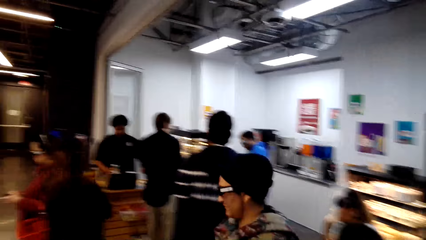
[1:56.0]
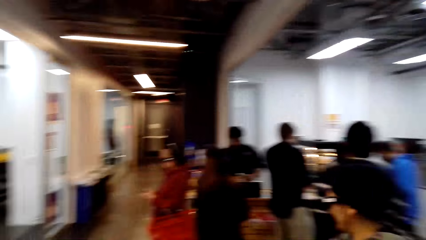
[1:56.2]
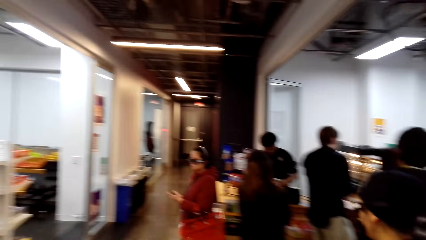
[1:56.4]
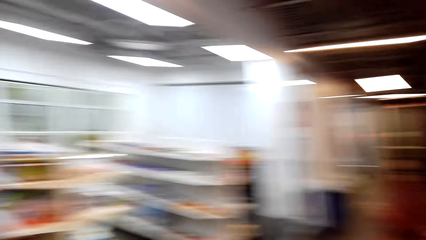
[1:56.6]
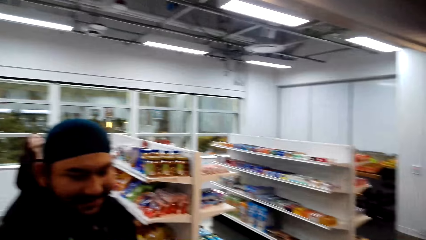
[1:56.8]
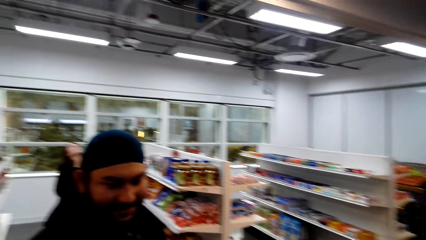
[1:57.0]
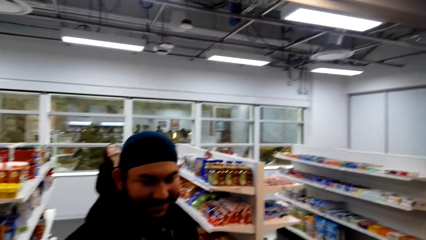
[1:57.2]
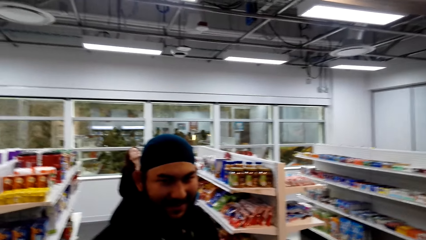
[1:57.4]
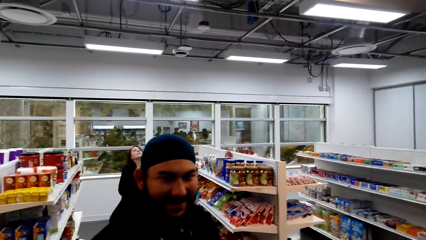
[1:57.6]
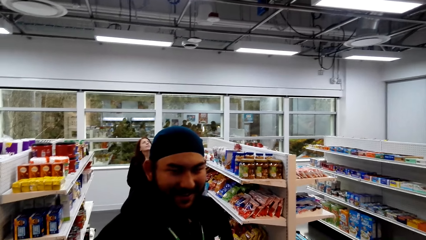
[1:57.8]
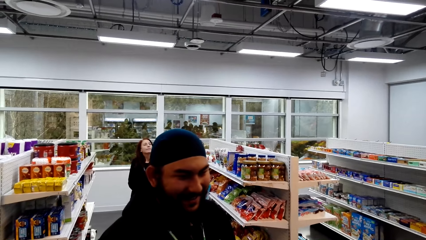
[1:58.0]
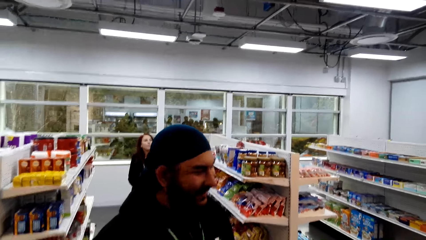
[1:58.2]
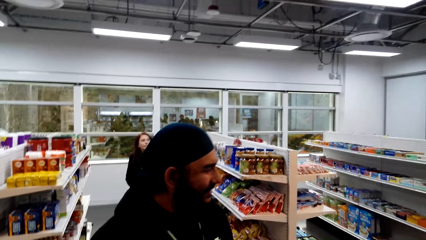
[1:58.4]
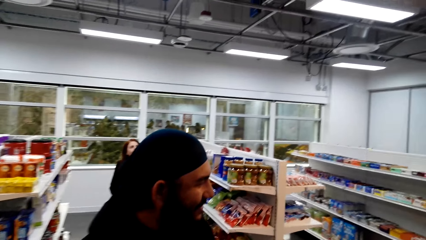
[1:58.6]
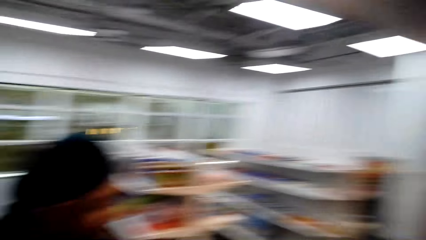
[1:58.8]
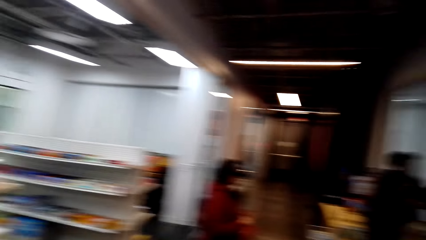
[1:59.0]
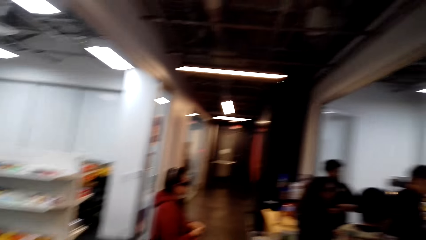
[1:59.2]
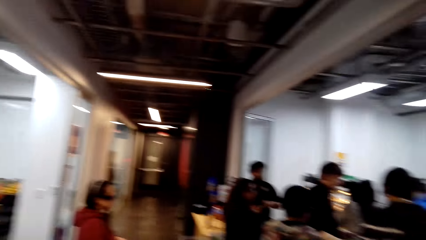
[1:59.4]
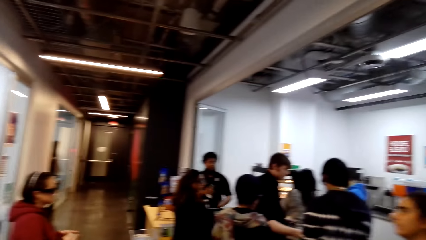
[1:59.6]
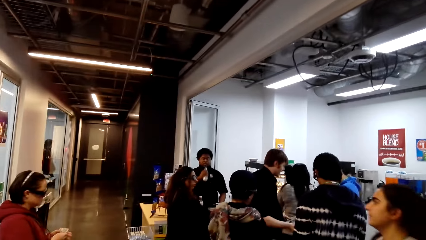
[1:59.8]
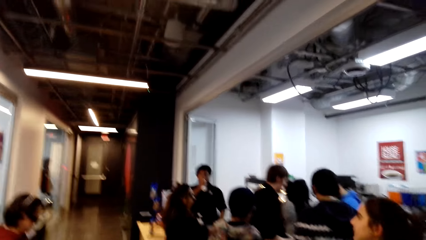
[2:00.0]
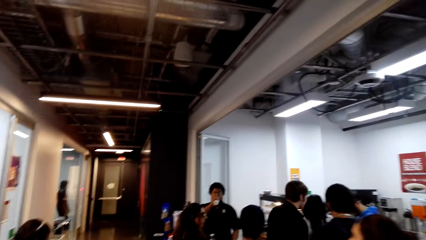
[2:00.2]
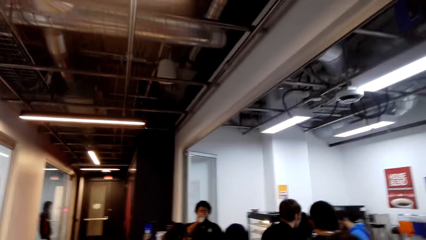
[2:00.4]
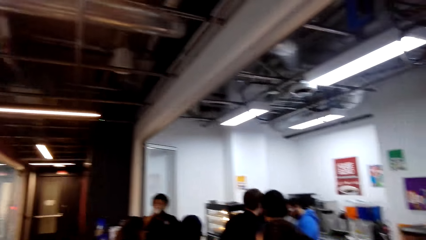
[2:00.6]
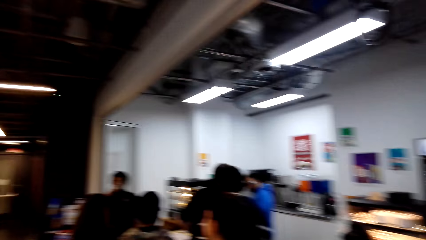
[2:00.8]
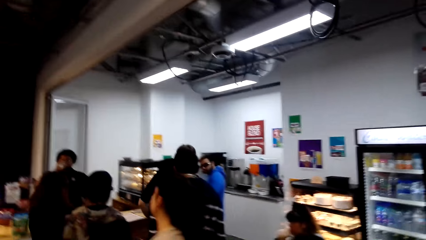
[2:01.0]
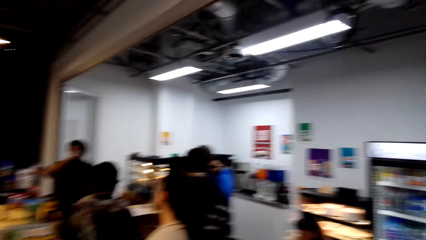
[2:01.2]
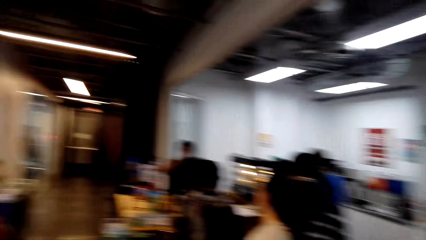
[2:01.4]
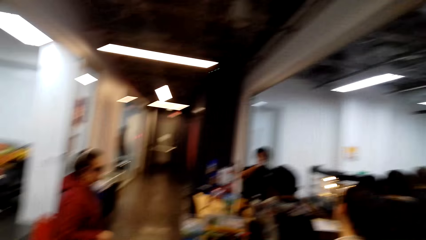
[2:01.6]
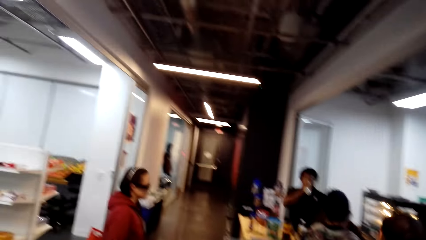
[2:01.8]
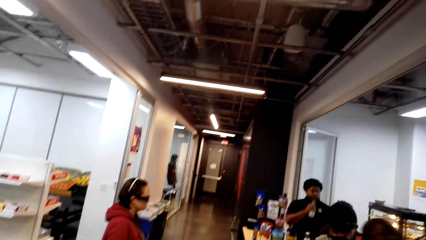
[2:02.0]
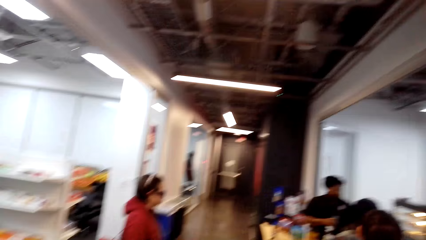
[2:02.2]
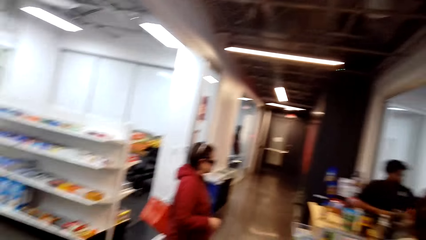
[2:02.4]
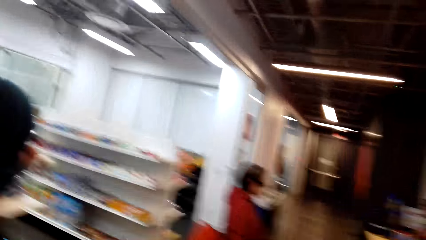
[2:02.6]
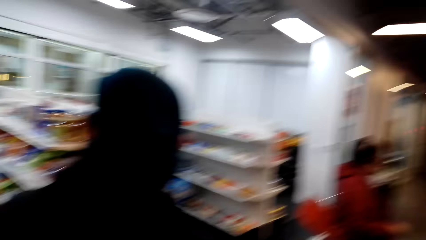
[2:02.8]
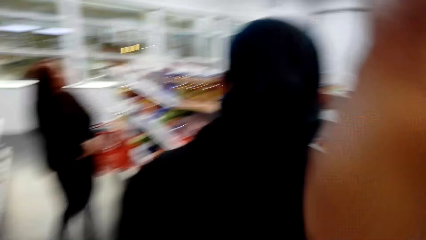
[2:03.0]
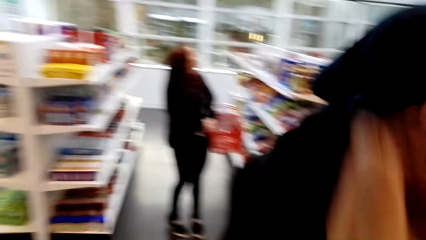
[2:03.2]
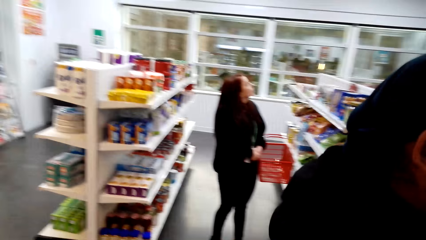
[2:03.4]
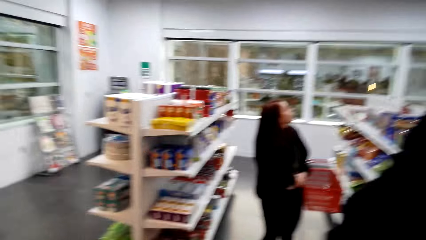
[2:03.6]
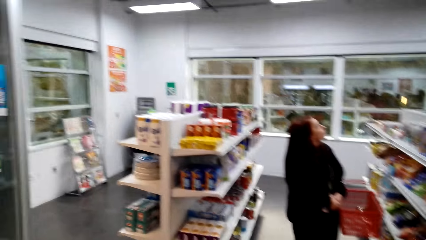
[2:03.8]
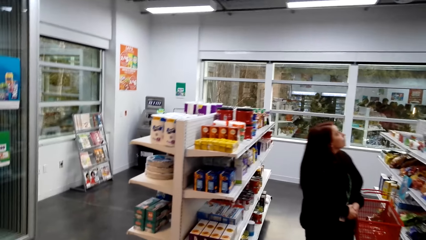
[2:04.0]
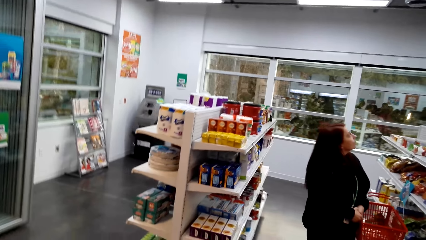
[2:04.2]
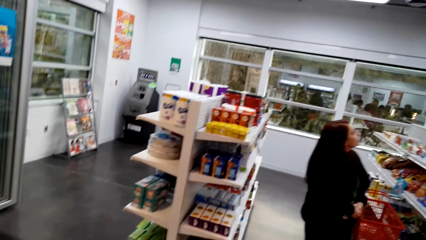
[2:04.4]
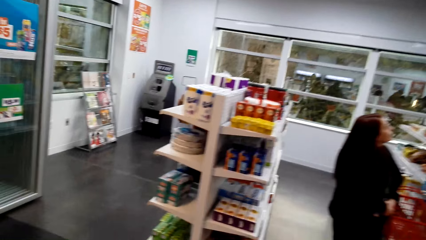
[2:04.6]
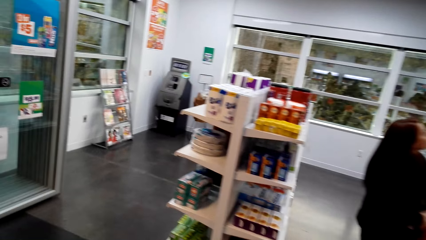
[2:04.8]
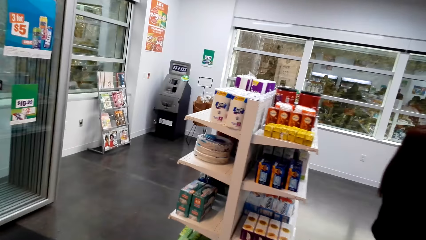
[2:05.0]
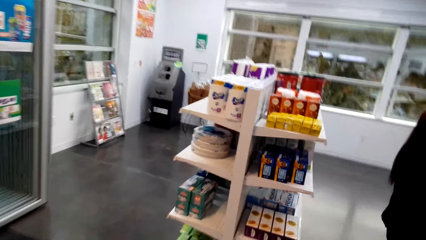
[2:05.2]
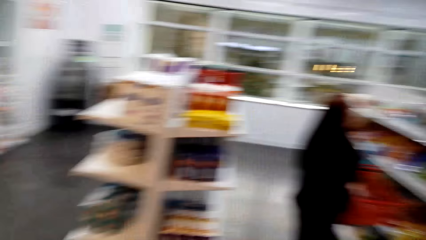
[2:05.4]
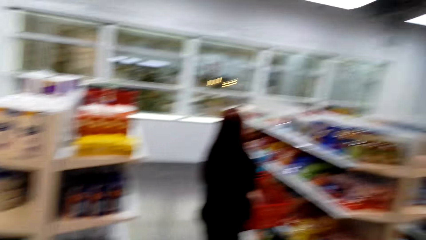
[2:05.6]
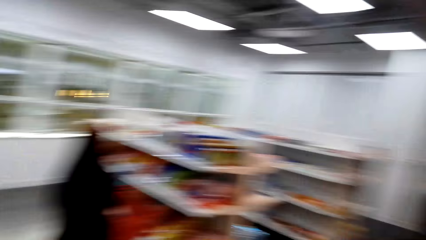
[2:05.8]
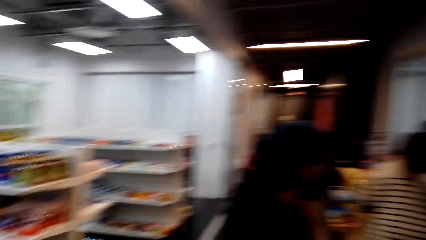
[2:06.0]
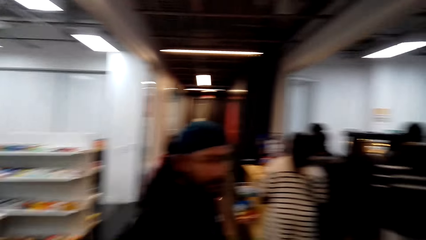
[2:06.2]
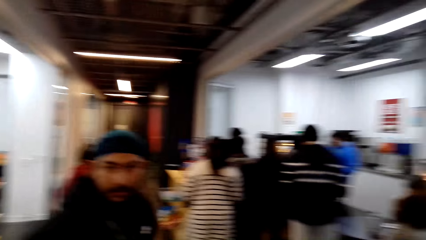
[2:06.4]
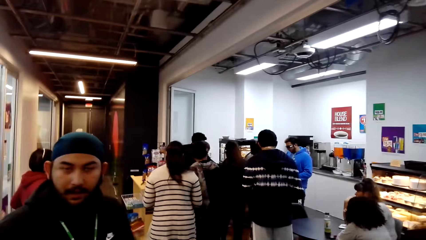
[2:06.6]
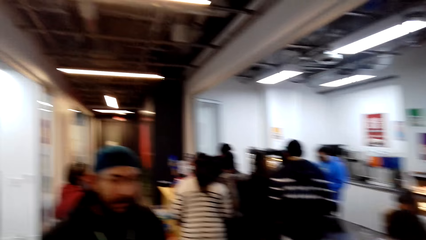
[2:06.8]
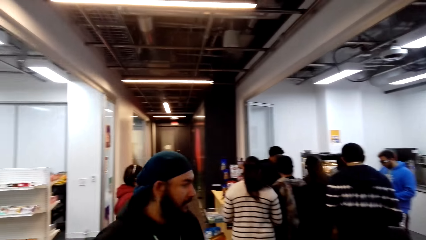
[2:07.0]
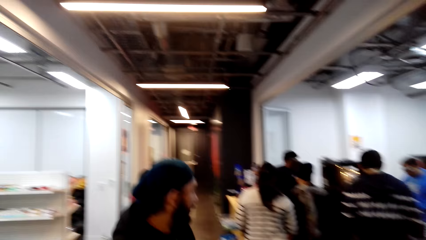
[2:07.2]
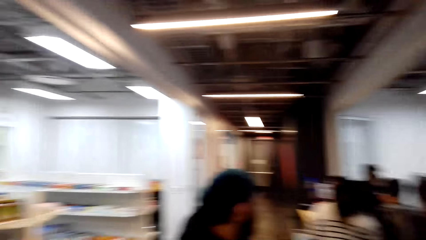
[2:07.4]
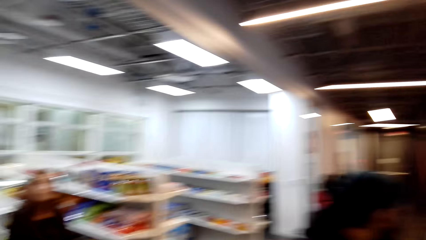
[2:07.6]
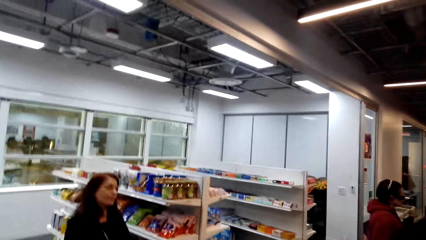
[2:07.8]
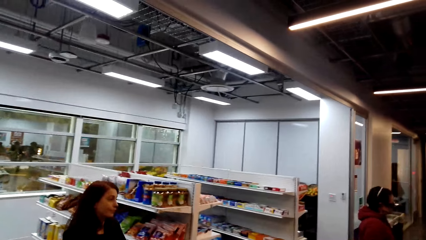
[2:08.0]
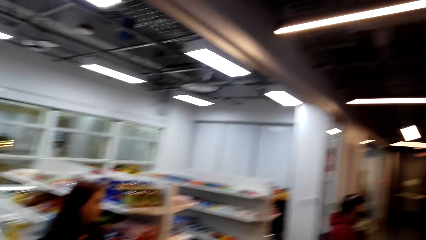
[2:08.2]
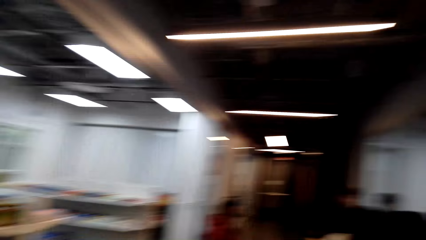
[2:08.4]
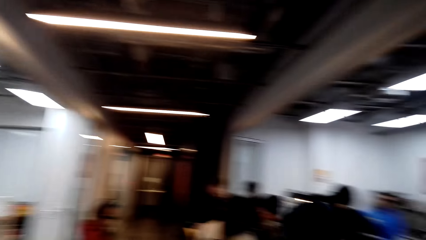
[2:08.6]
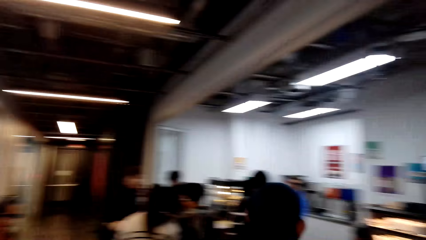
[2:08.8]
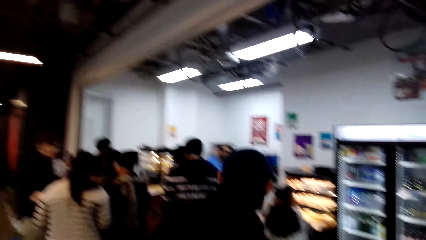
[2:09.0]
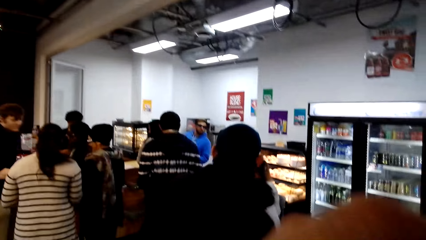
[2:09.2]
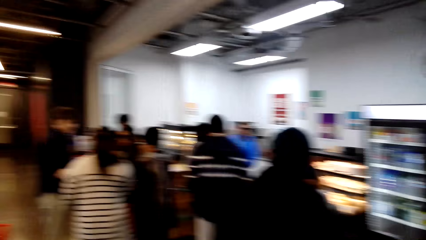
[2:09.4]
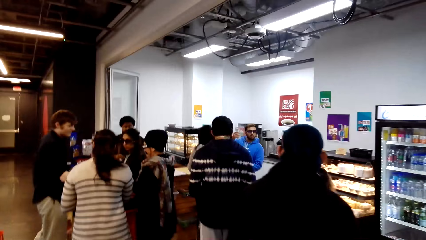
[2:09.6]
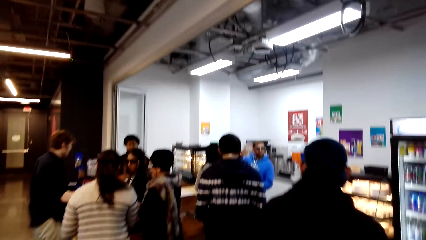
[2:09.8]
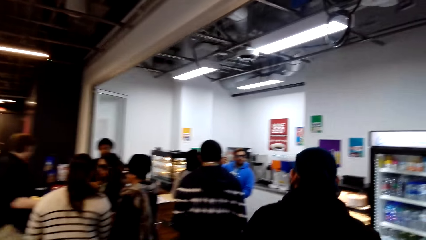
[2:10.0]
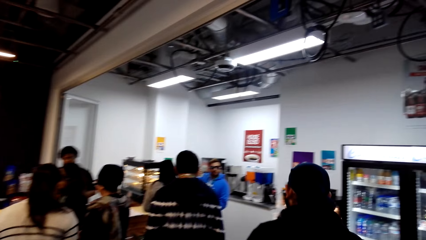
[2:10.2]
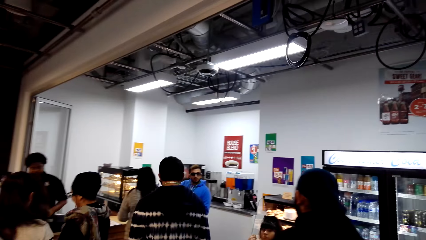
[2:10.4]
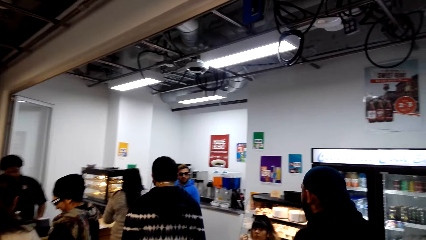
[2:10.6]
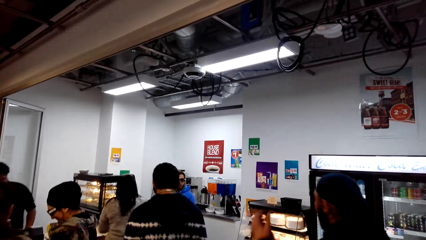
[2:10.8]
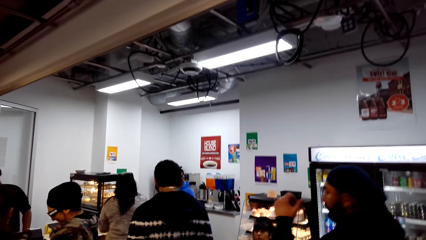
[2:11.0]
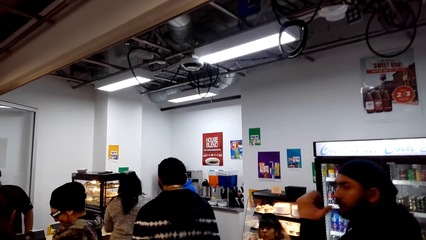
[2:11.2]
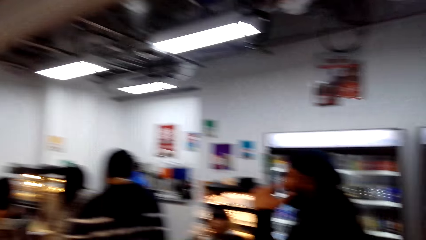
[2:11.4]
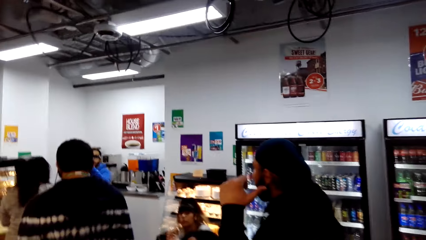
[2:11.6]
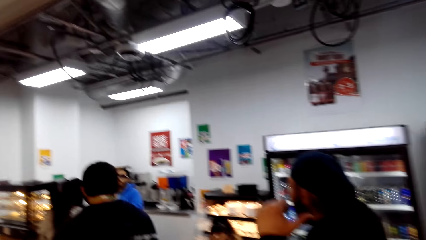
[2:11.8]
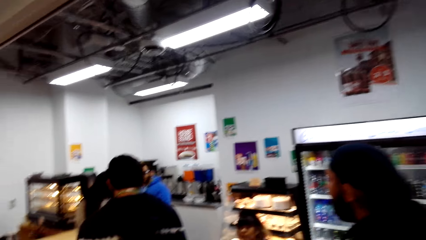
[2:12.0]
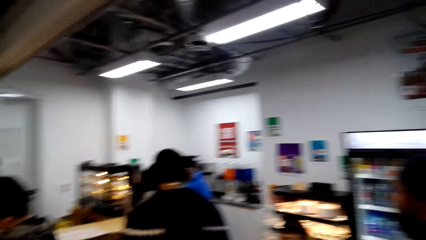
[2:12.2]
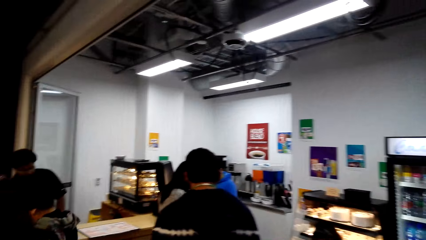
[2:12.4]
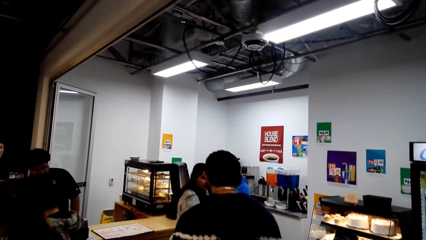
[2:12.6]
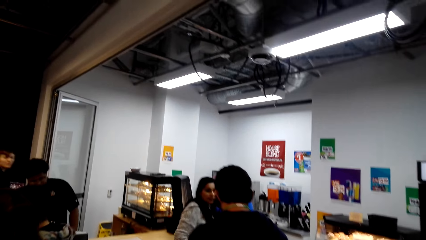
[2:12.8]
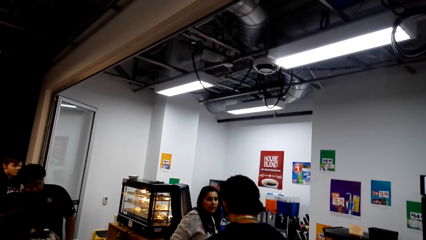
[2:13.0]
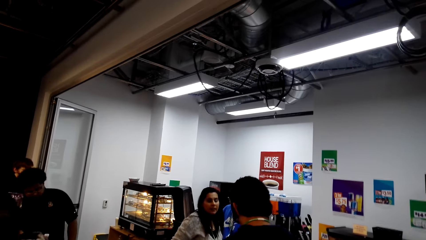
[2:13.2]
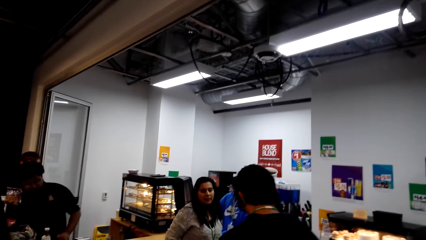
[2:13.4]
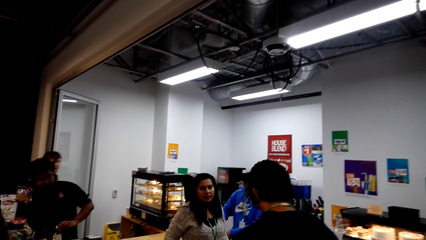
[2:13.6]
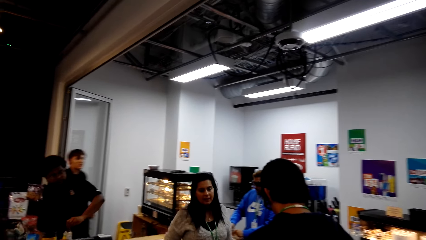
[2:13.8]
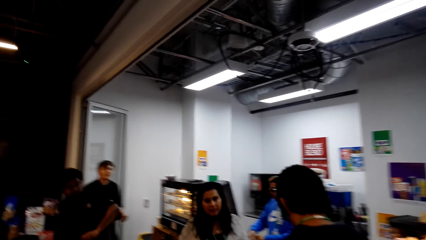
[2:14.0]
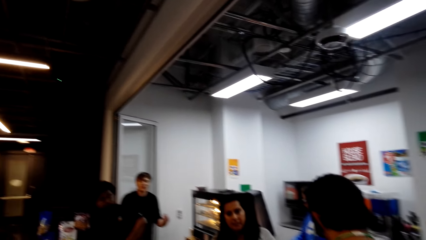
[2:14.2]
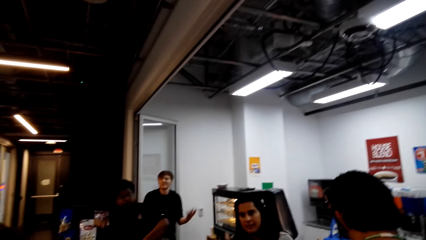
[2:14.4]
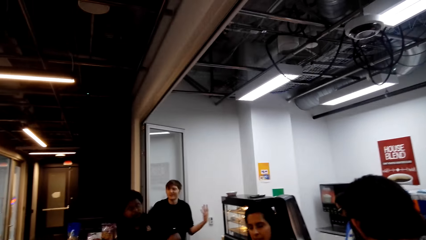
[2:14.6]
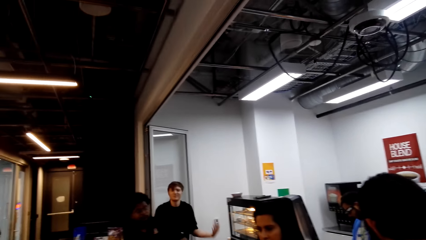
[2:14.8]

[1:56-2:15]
The camera wearer stares at the counter. They fix the camera. They walk towards the rack. They talk to a man. The man walks away from the camera wearer. The man talks to another person.
